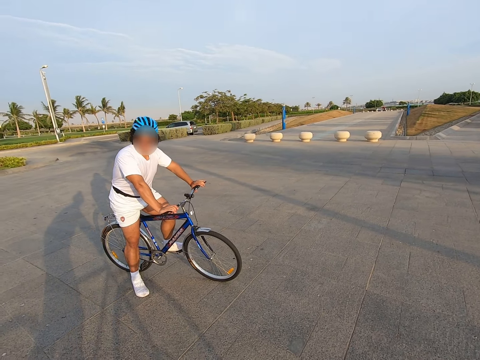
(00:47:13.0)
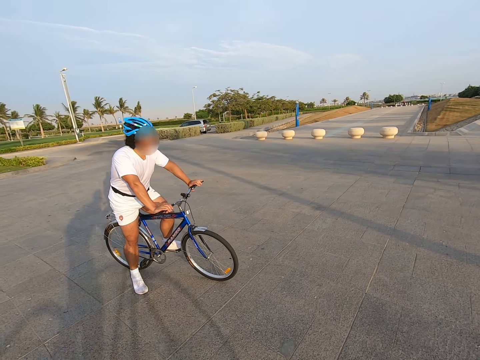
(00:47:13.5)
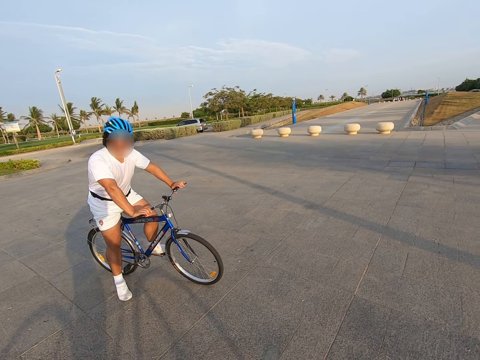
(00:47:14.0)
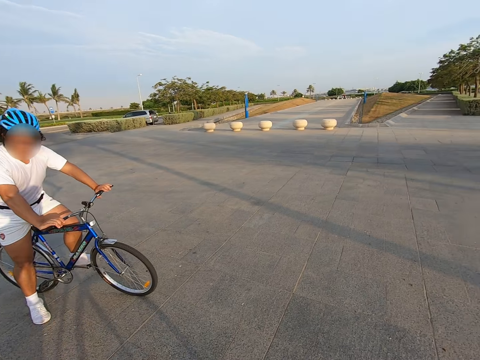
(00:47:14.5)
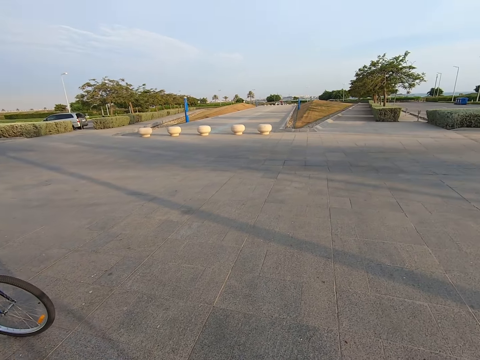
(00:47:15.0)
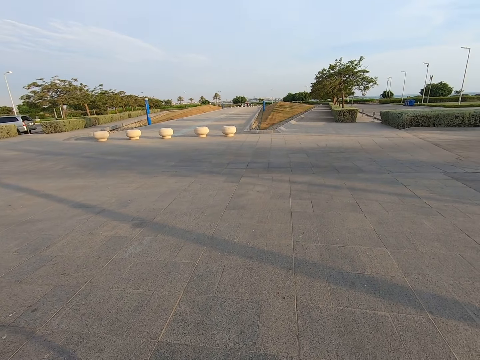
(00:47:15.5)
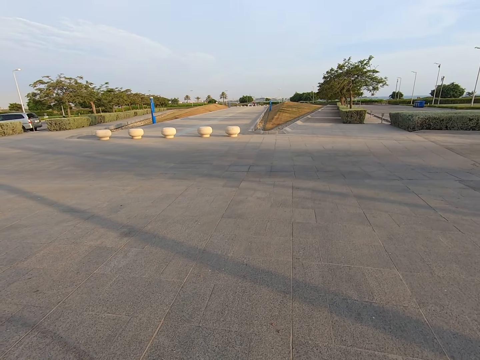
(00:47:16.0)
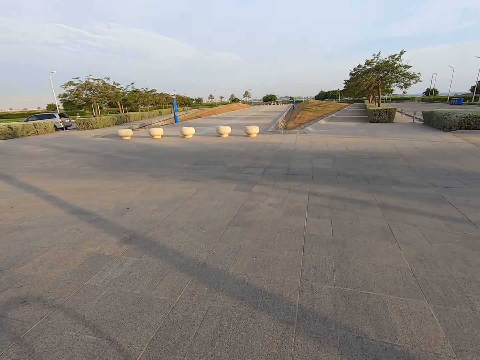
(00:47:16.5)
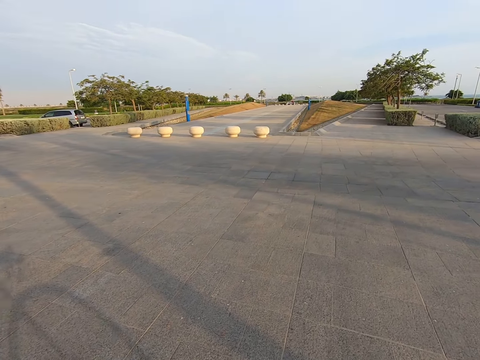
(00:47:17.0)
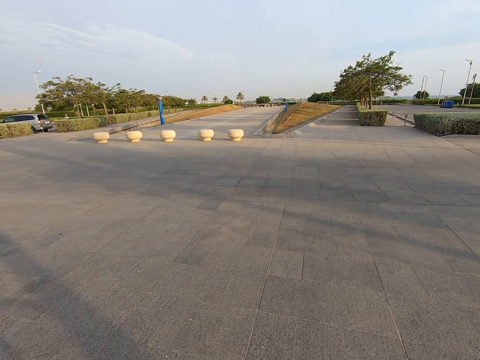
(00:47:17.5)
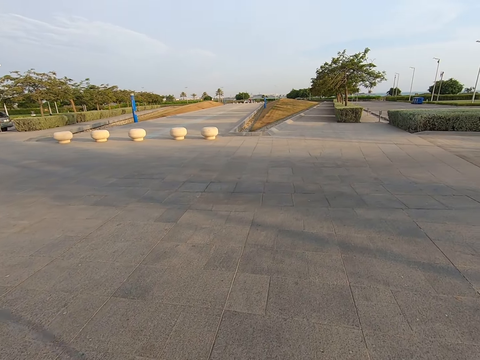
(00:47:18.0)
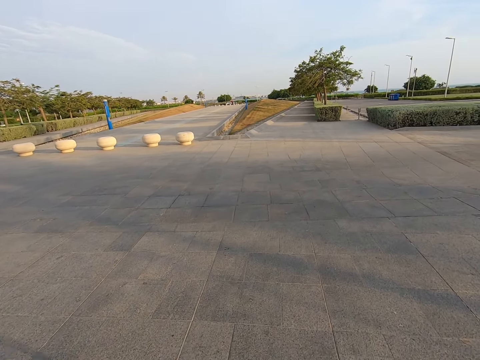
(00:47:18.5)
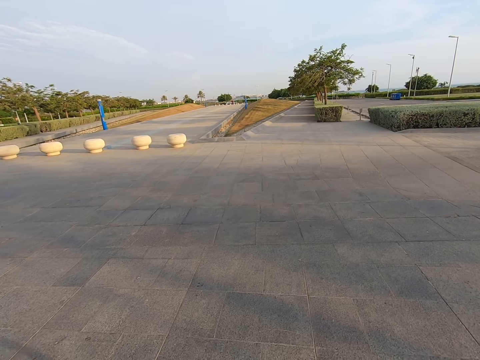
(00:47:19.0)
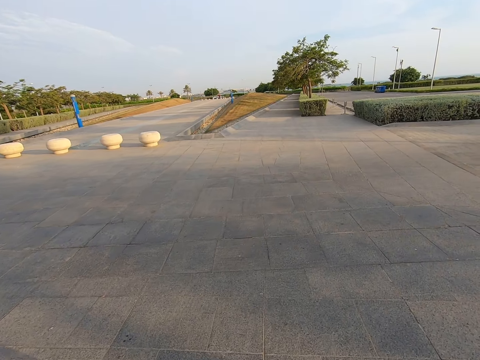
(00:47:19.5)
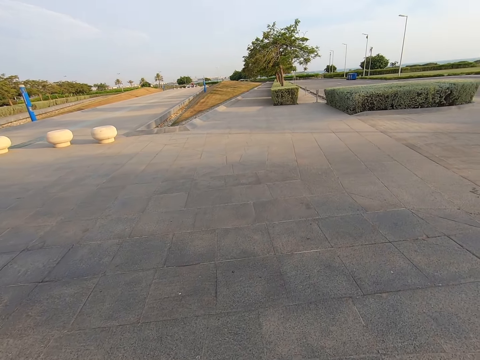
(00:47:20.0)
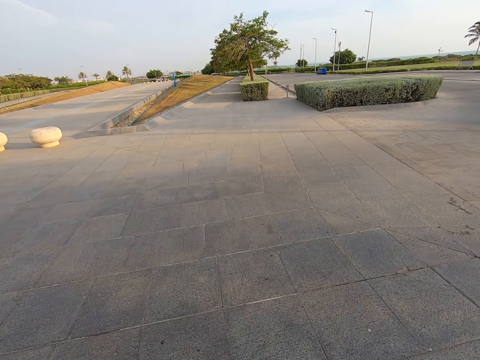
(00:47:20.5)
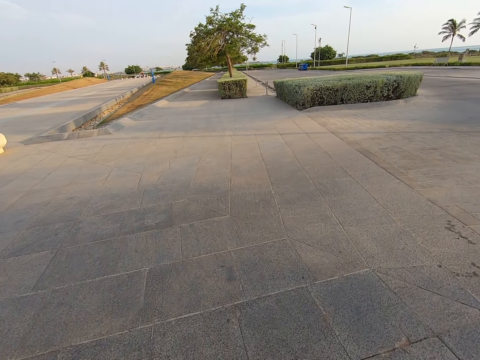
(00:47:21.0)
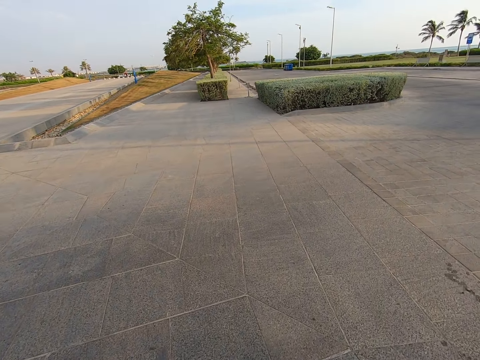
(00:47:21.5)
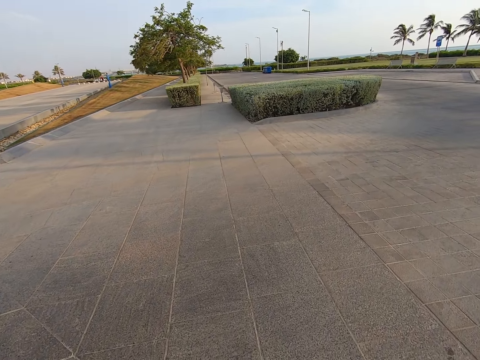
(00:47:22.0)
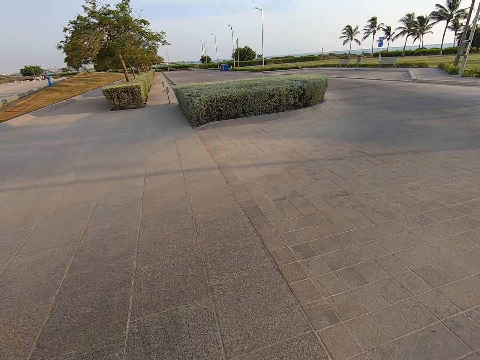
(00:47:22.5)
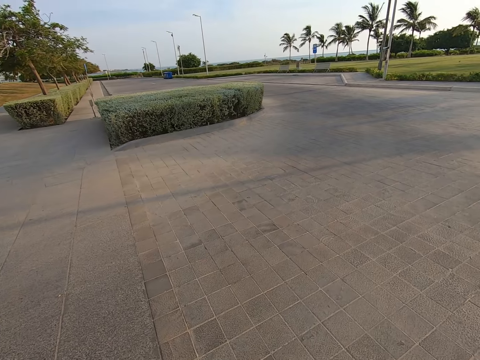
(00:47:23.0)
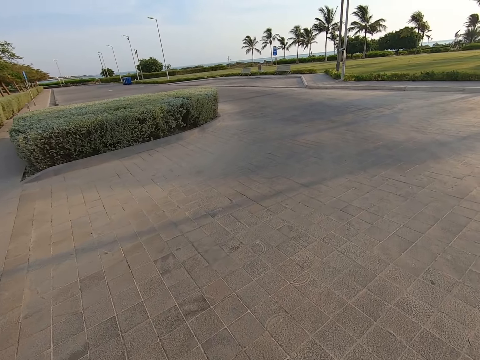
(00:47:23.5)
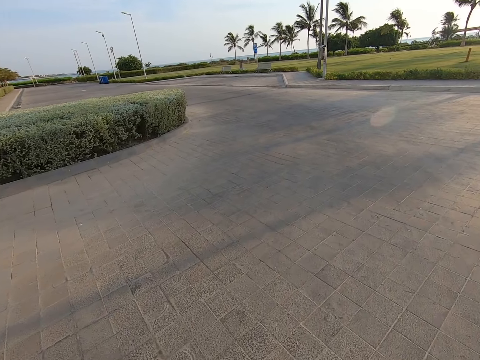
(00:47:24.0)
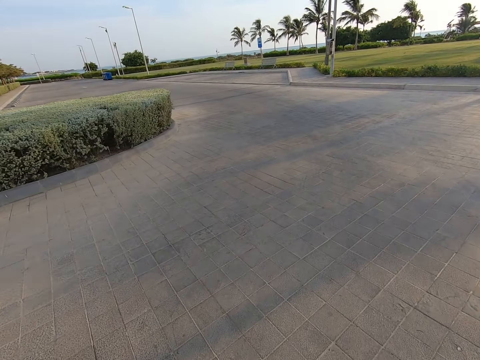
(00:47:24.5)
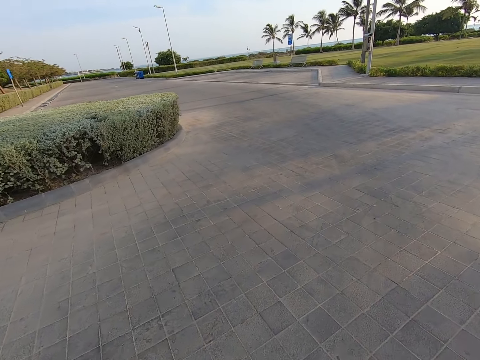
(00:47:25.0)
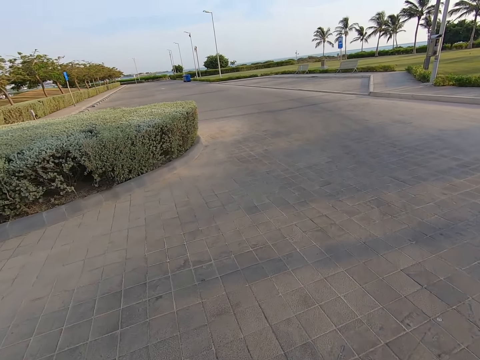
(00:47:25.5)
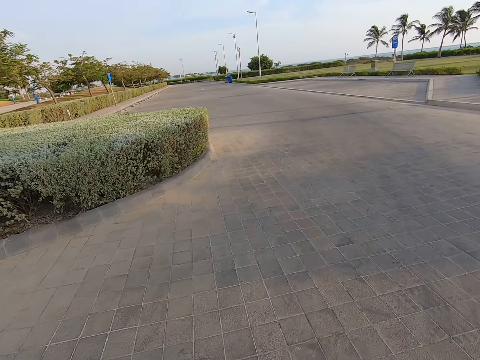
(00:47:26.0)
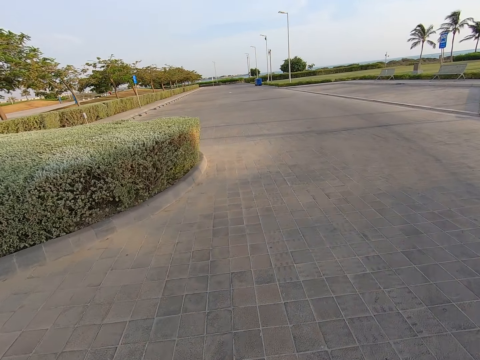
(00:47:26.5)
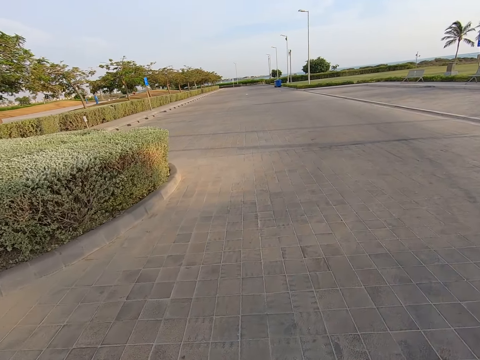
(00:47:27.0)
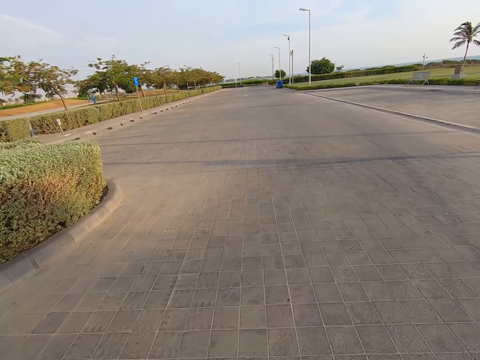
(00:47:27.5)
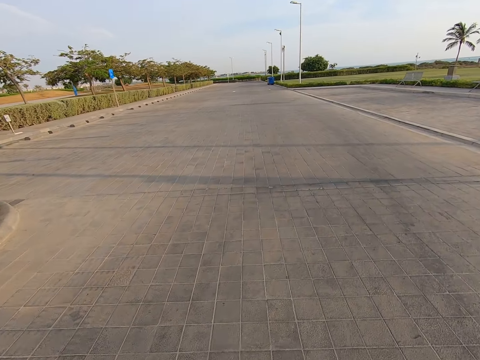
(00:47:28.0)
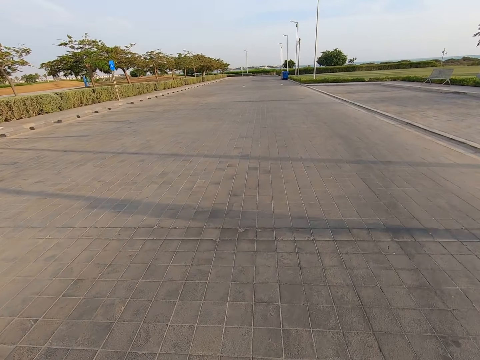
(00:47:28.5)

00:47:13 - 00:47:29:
The camera wearer talks to a lady. They look around. The lady starts to cycle. The camera wearer starts to cycle. They push the bicycle. They cycle on the road.

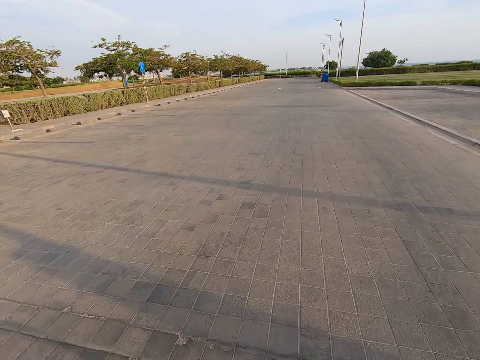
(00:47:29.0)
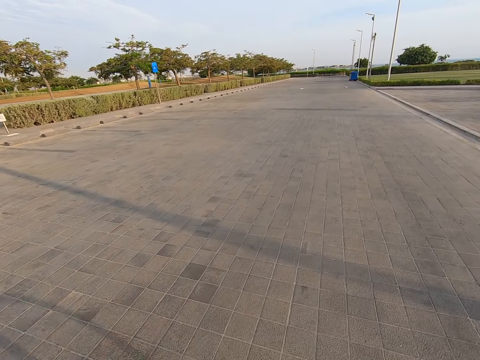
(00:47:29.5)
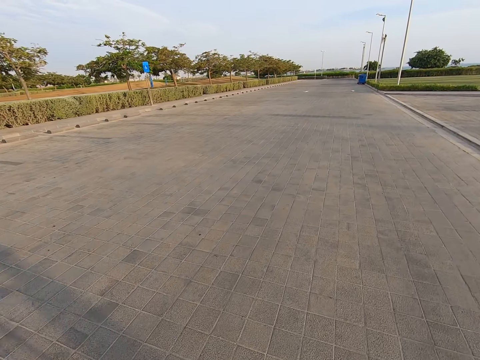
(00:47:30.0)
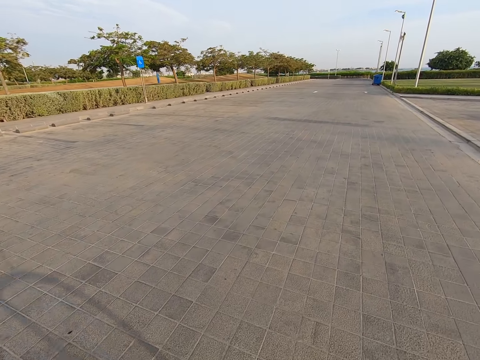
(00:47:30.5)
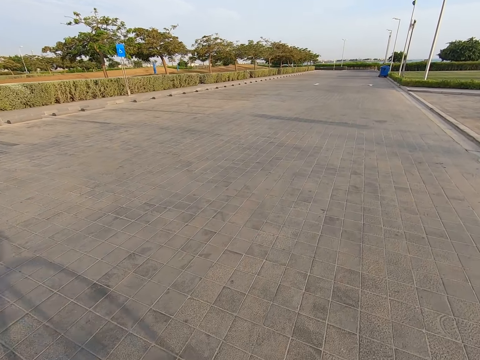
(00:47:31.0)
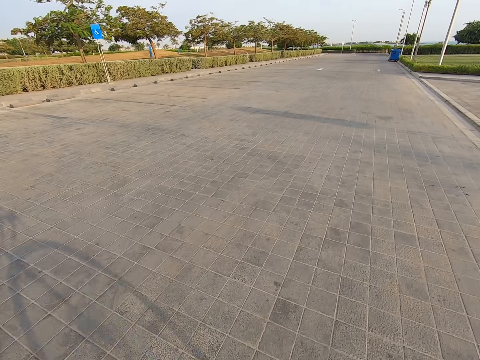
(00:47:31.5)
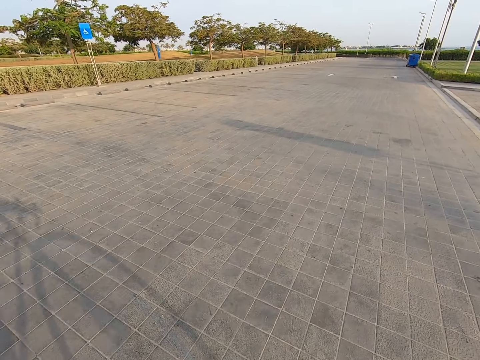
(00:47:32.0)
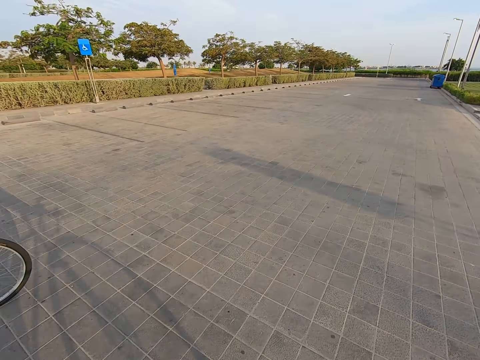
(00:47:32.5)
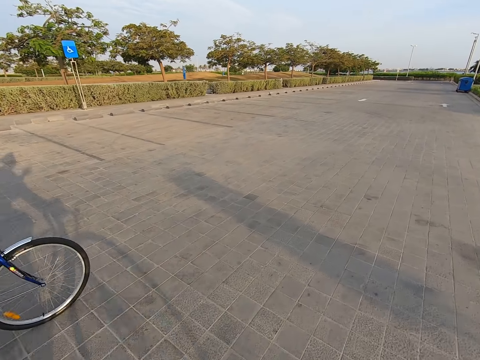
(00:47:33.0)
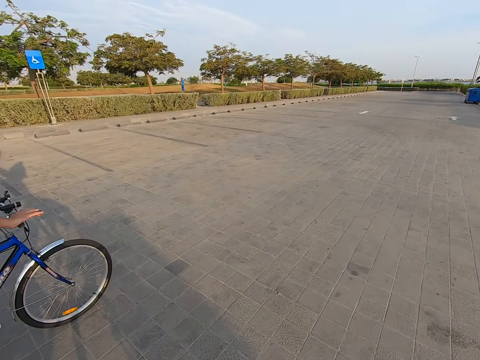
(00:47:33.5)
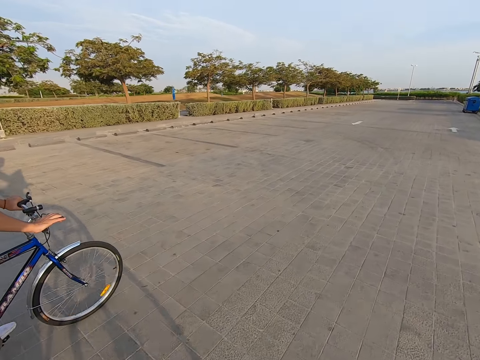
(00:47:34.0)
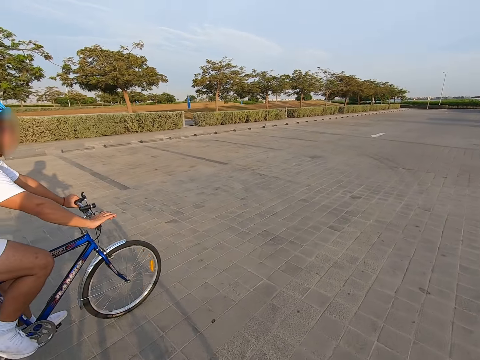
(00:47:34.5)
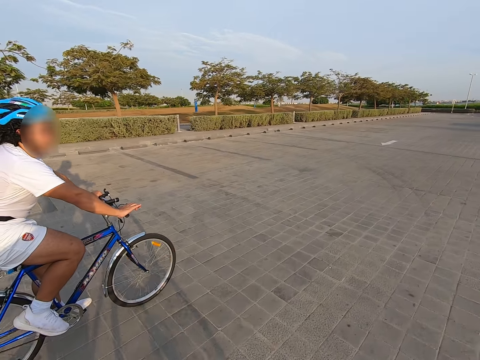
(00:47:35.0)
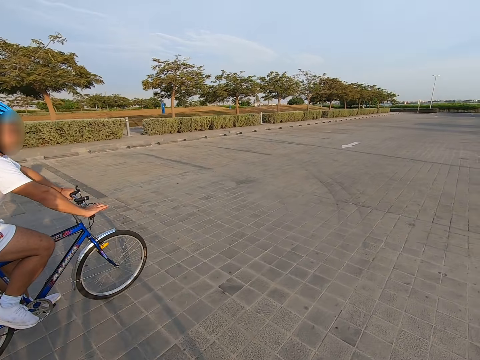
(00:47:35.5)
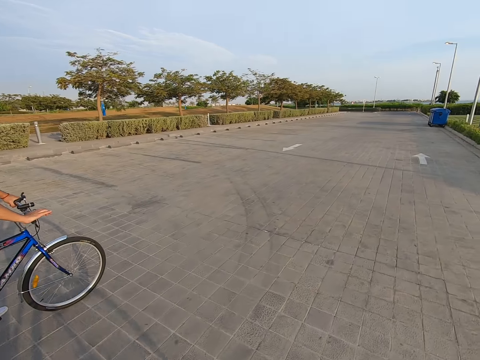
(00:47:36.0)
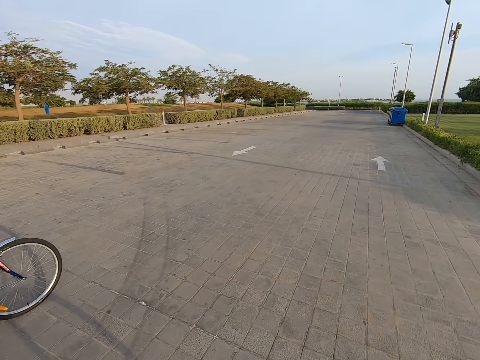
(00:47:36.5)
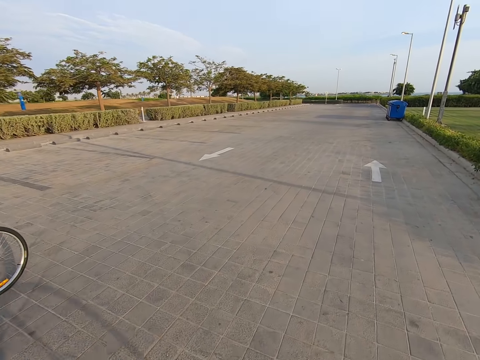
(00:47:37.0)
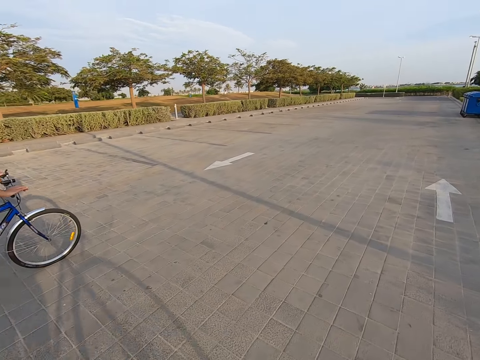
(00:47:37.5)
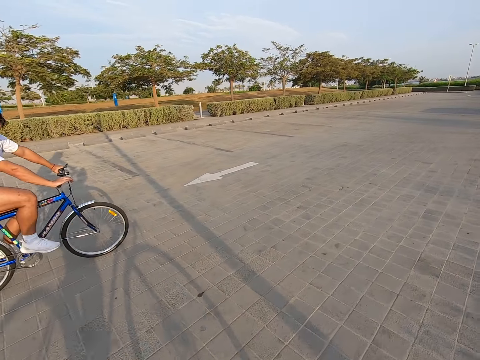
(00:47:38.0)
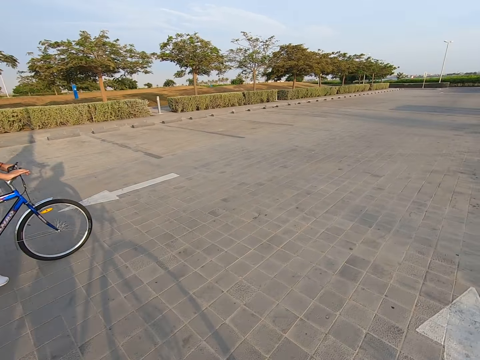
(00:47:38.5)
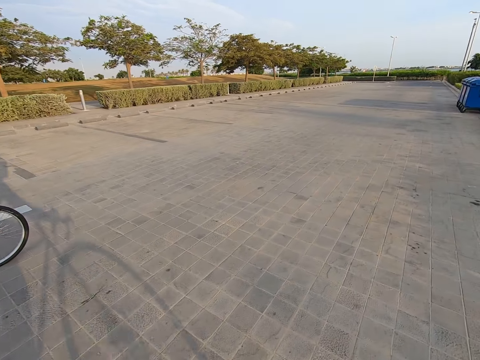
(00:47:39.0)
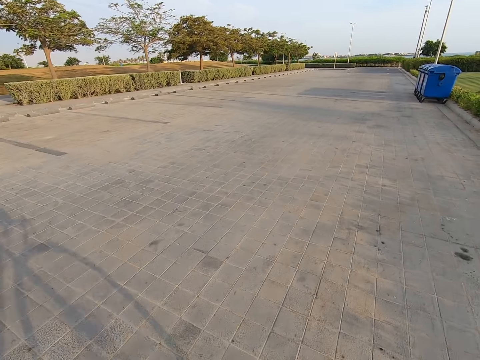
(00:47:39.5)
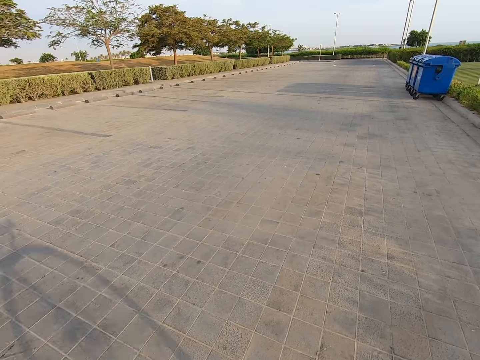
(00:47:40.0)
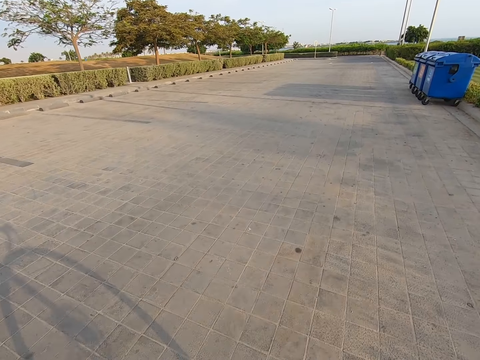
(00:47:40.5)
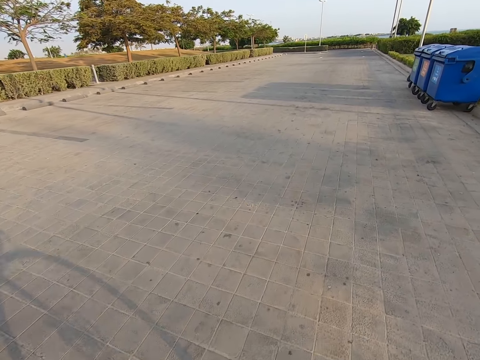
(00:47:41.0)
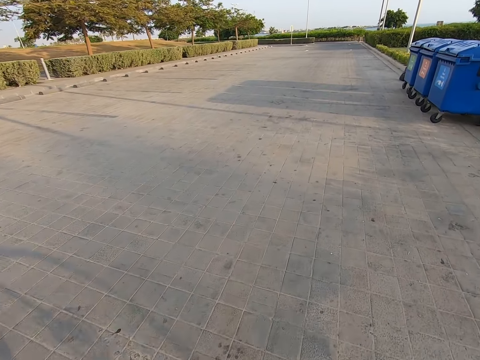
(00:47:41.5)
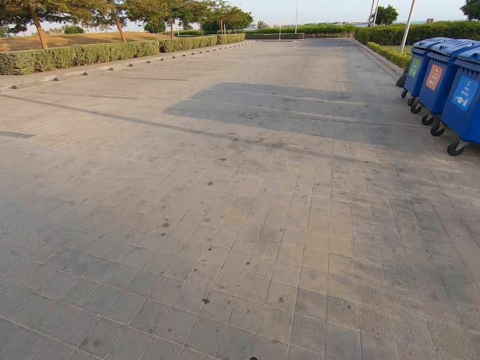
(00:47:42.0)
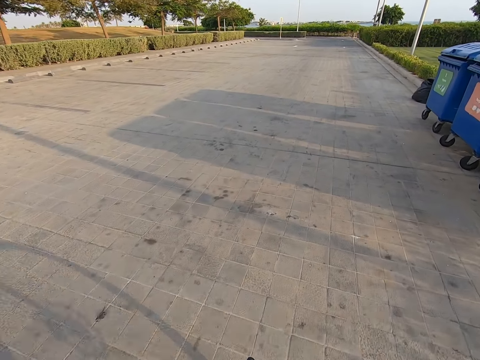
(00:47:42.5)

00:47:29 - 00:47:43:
A man cycles on the road.
